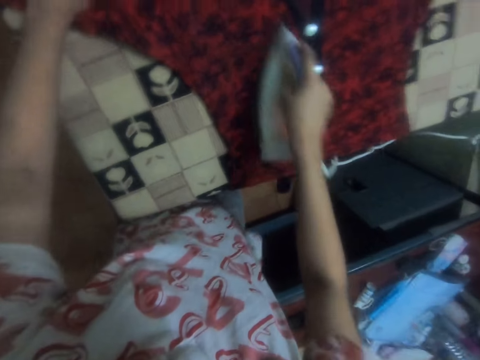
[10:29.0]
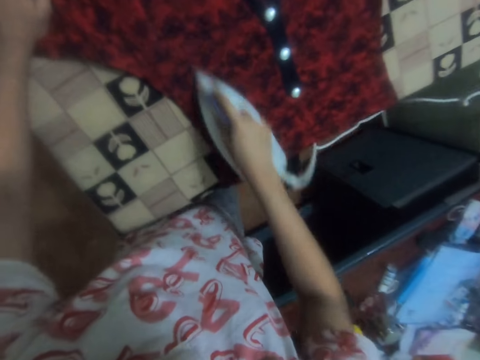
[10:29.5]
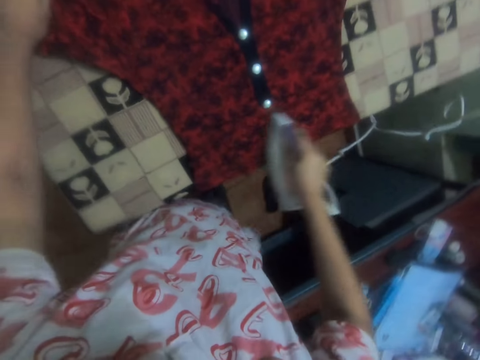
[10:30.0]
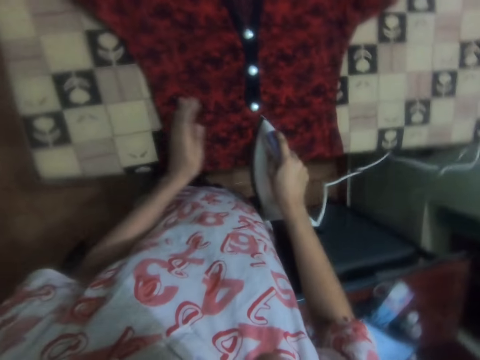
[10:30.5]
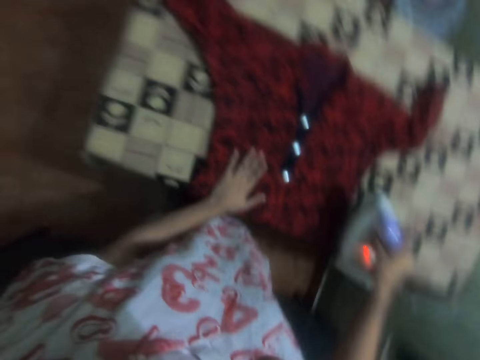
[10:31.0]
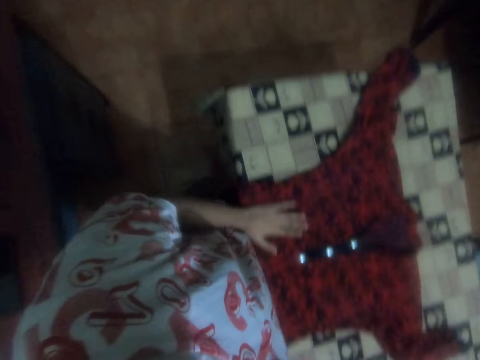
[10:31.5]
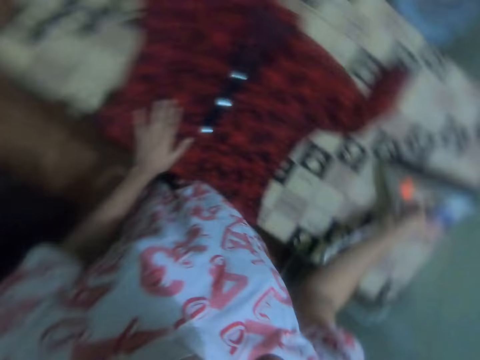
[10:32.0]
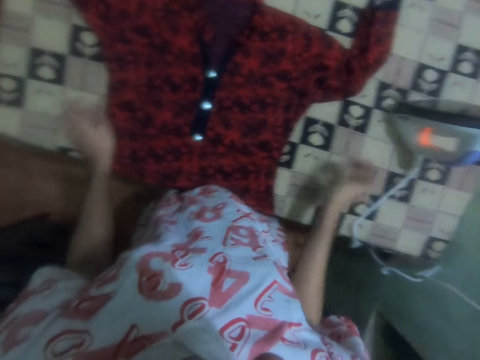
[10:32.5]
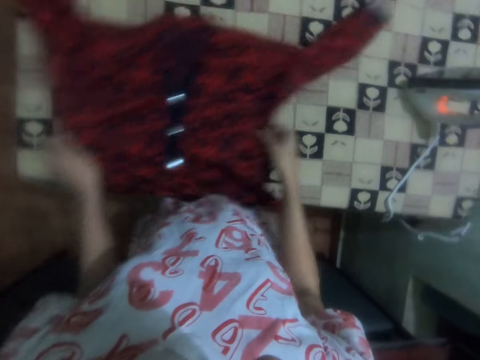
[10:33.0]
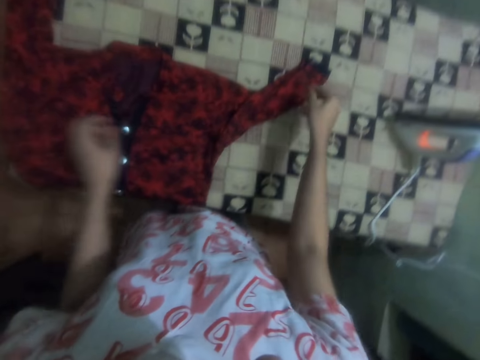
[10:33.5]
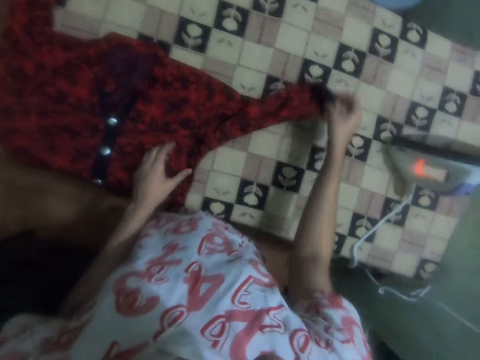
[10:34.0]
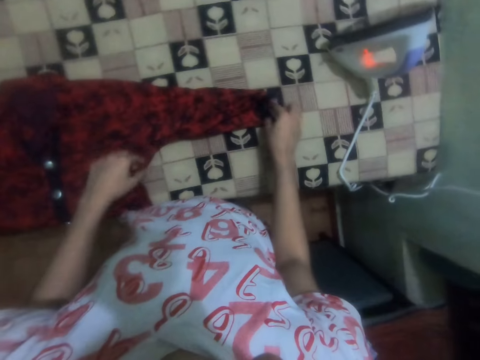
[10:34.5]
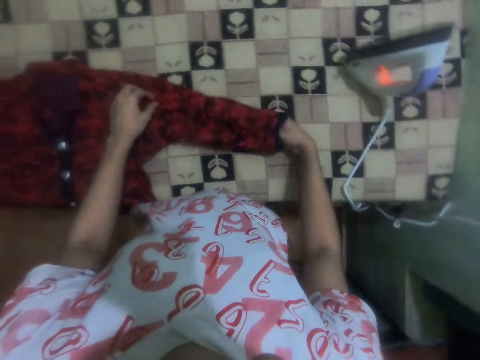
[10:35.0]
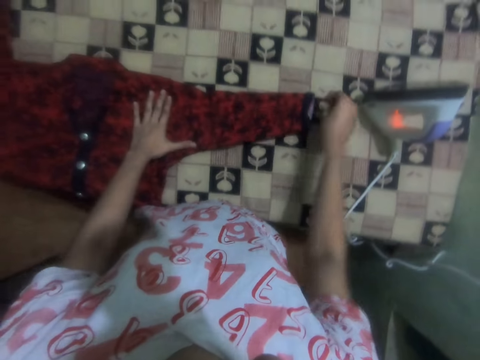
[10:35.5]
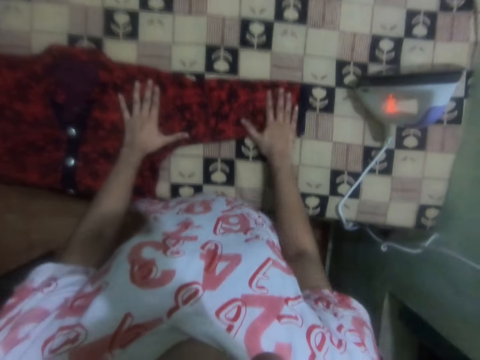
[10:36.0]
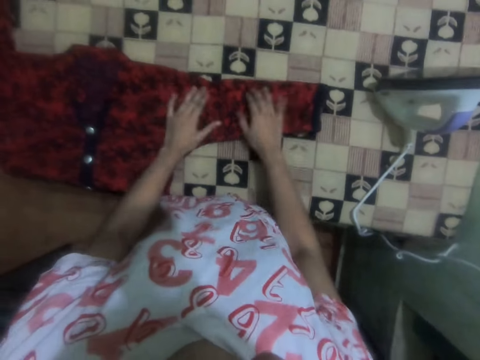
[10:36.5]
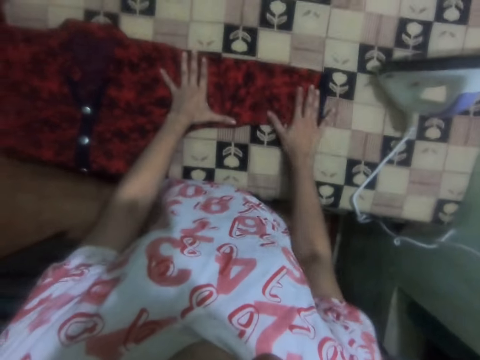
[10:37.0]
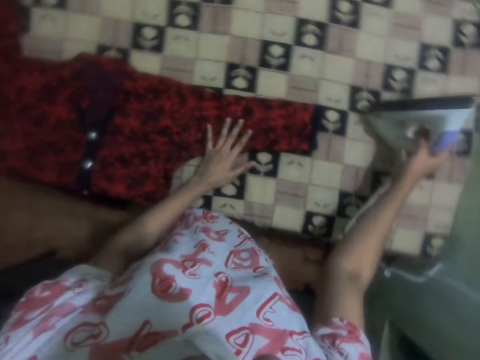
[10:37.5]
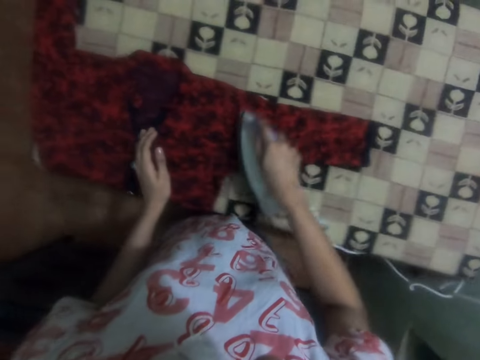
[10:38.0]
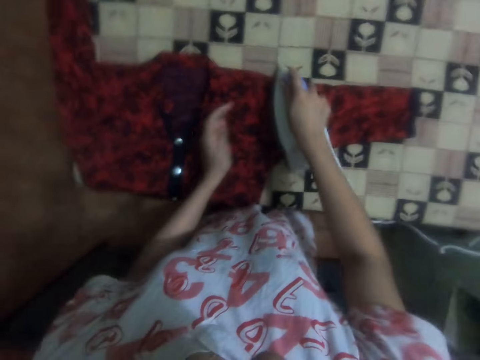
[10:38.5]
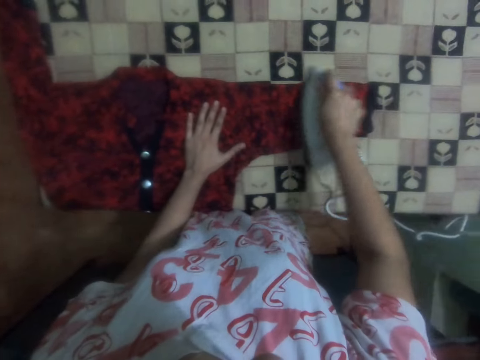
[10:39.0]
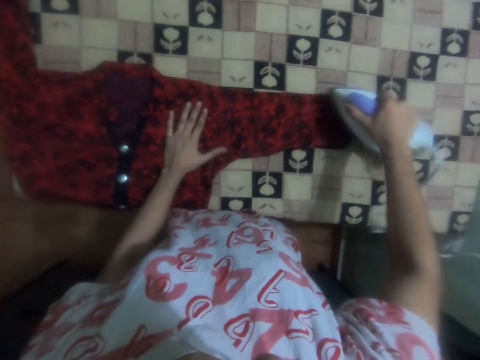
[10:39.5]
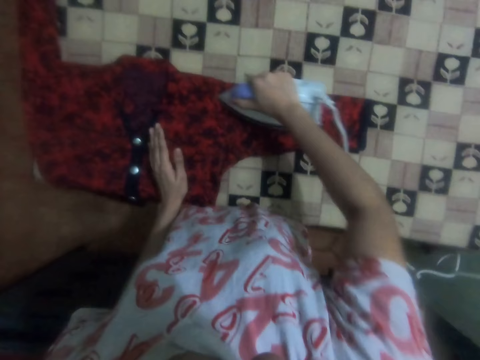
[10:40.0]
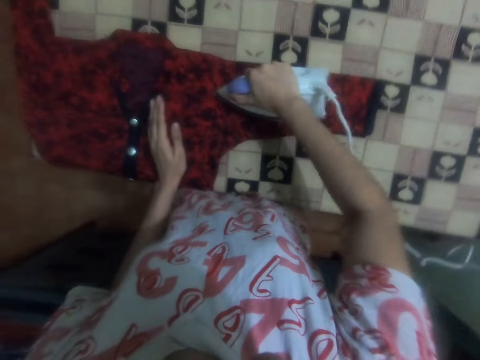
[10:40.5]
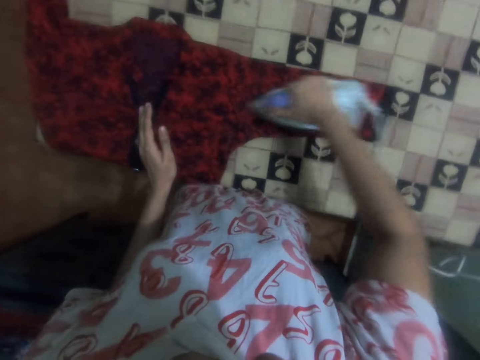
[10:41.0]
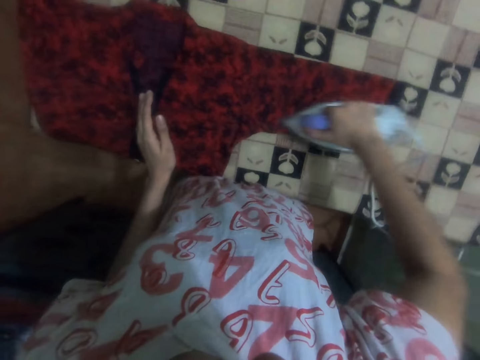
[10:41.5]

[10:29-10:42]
The camera wearer puts the iron box on the ironing table with the right hand. They move the cloth on the table. They adjust the left cloth sleeve with the right hand. They pick up the iron box from the table with the right hand. They iron the left cloth sleeve with the iron box on the ironing table.

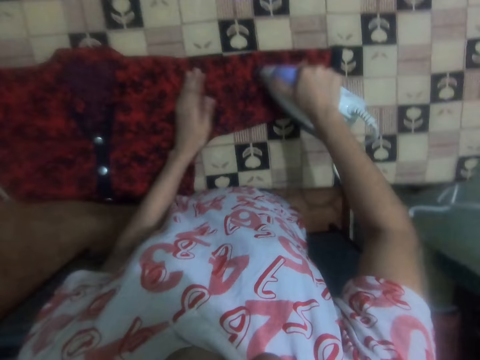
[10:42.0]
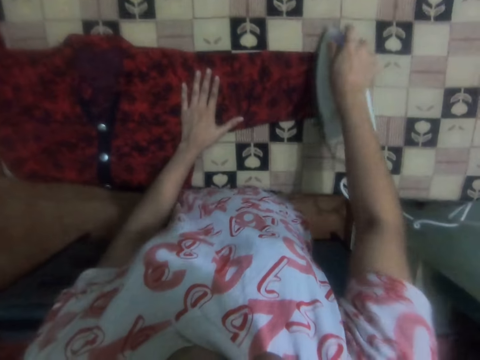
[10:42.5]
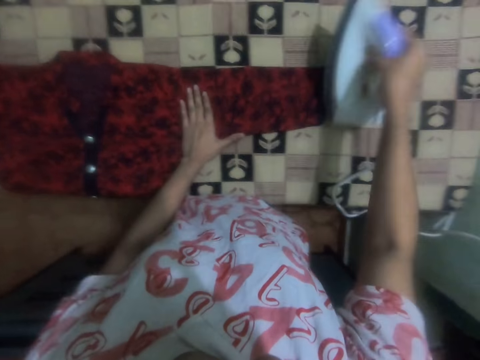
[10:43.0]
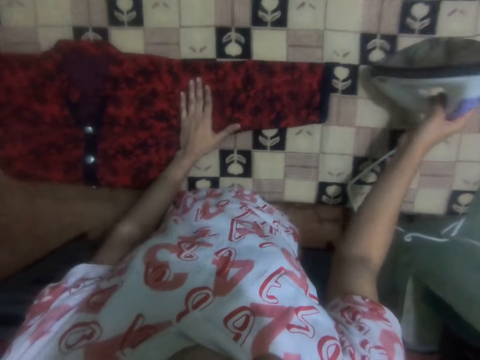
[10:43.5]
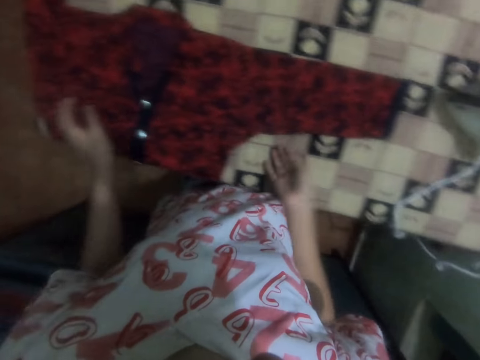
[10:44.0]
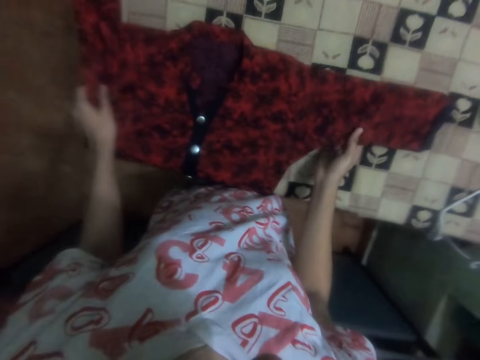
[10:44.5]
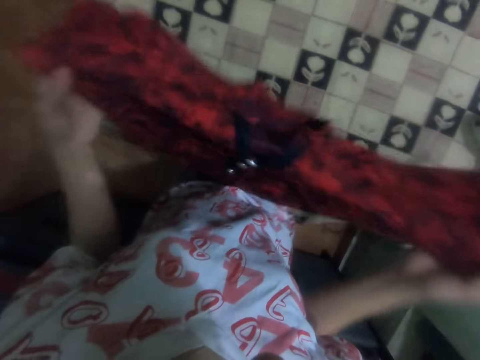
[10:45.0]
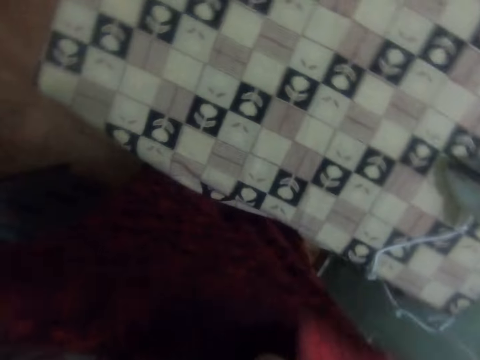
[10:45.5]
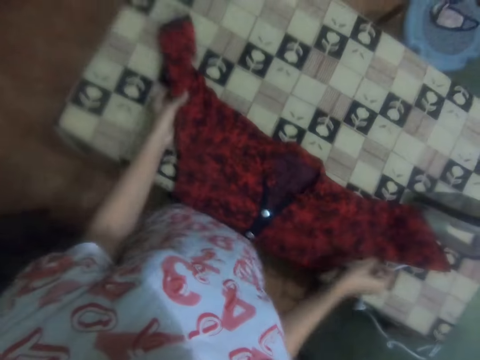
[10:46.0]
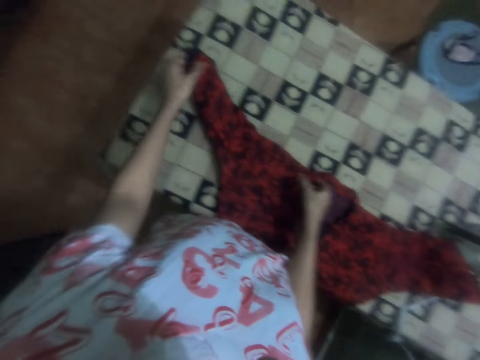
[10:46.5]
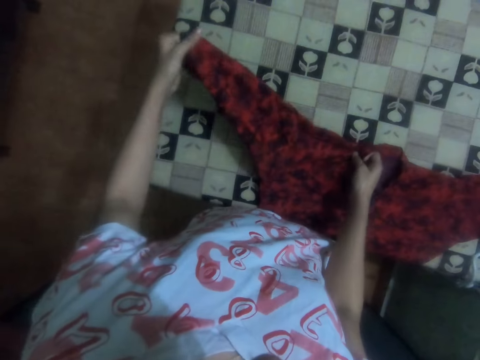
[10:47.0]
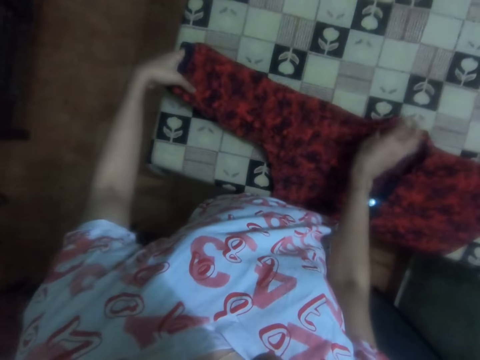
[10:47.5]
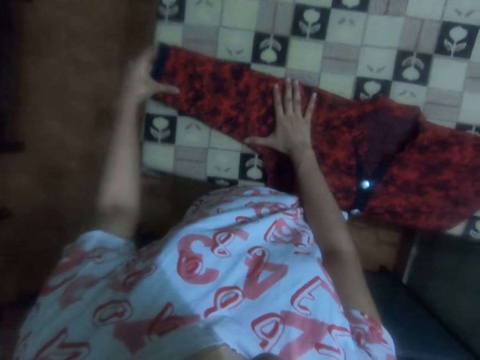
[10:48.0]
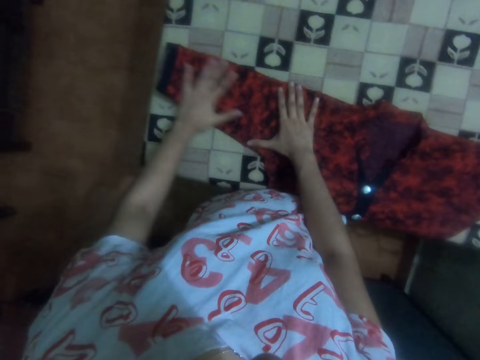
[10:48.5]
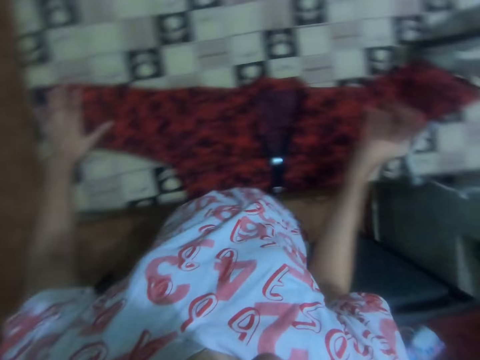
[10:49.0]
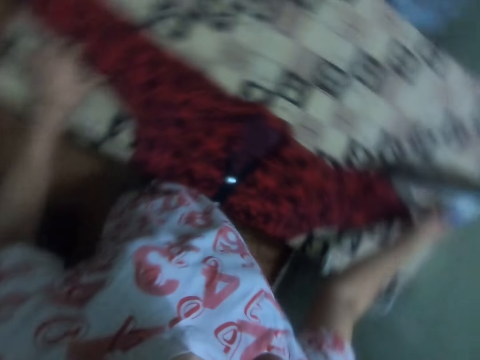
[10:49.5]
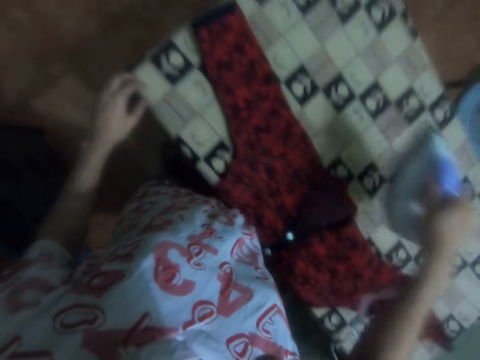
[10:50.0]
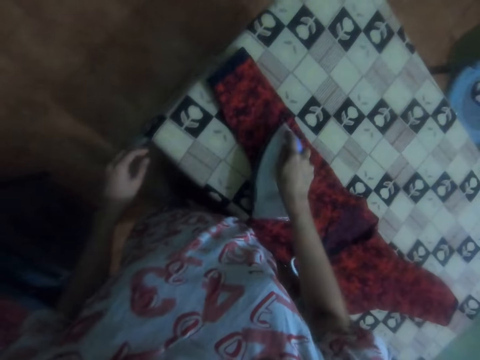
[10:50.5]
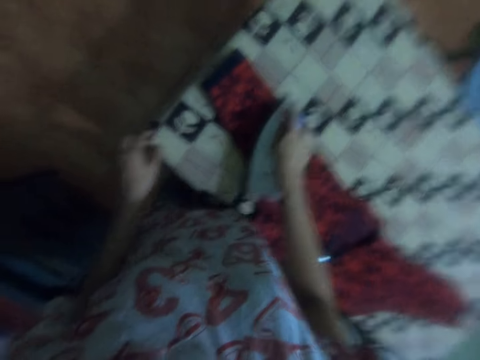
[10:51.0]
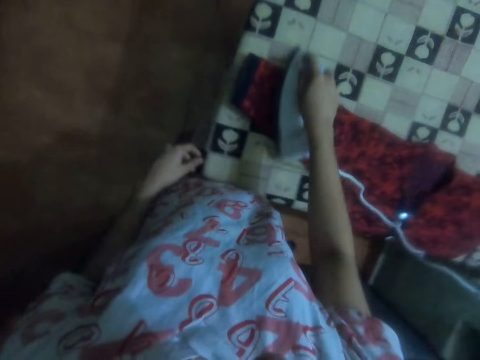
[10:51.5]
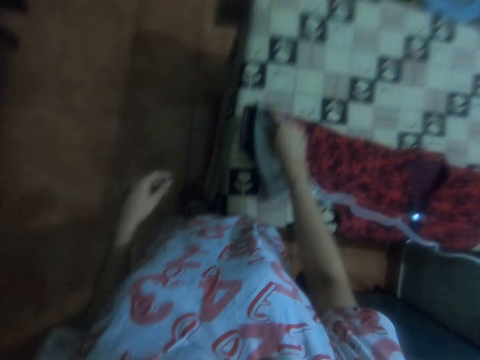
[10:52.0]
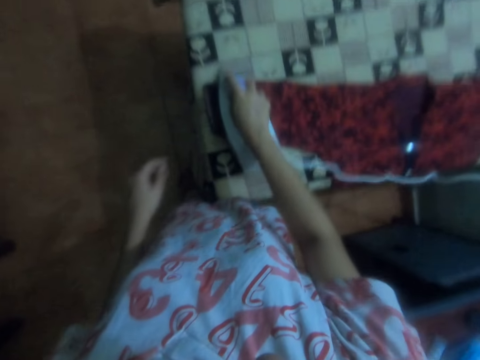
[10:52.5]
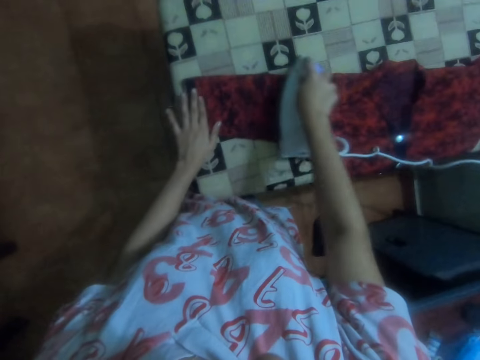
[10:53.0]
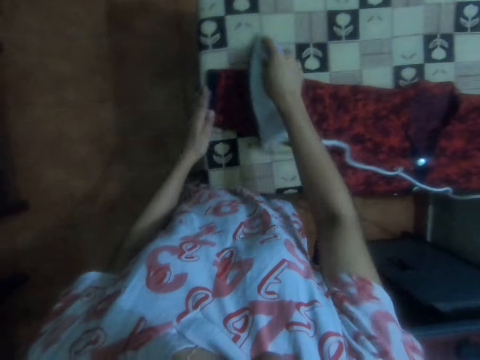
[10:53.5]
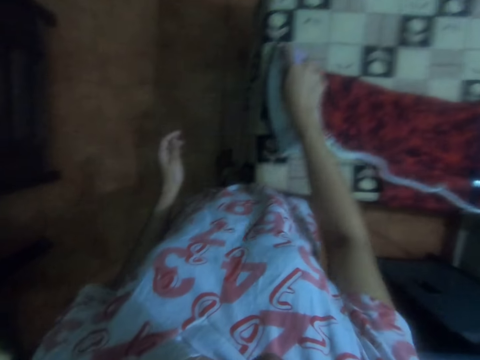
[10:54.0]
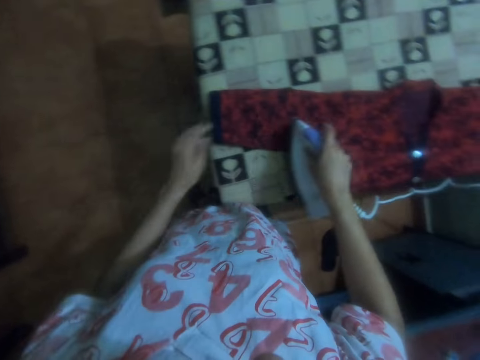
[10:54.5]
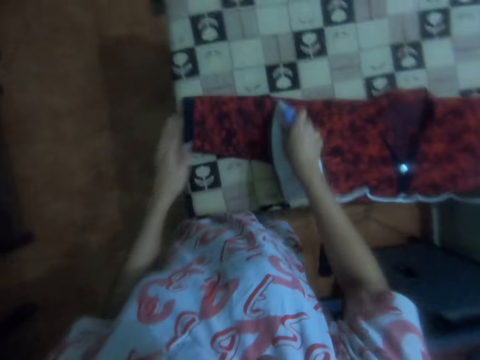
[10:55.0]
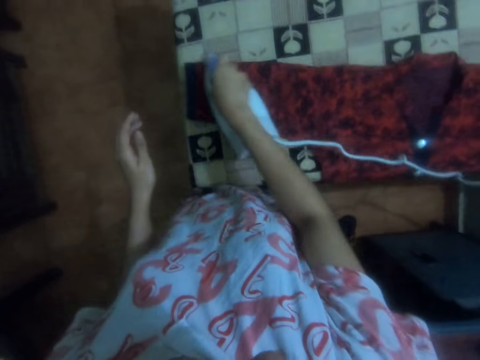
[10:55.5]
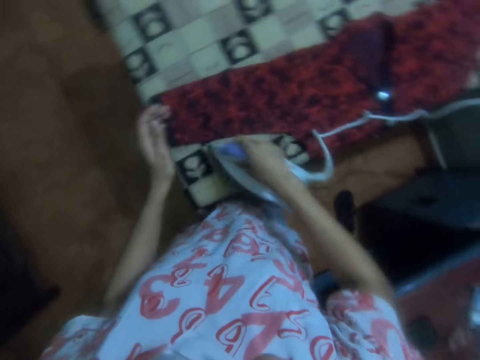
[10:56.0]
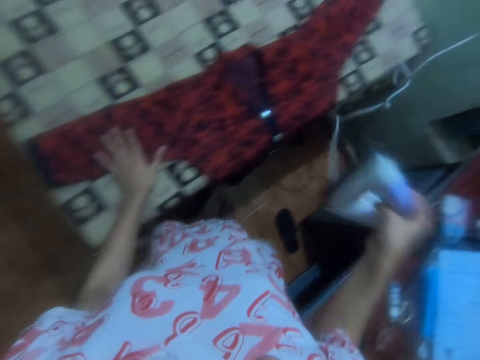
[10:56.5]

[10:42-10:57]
The camera wearer puts the iron box on the ironing table with the right hand. They pick up the dress from the ironing table. They spread the dress on the ironing table. They adjust the right cloth sleeve with the left hand. They pick up the iron box from the table with the right hand. They iron the right cloth sleeve with the iron box on the ironing table.
